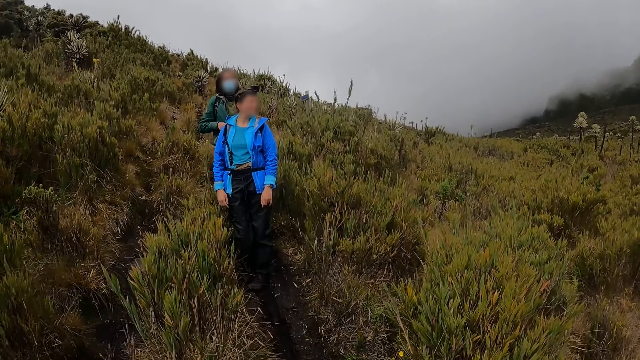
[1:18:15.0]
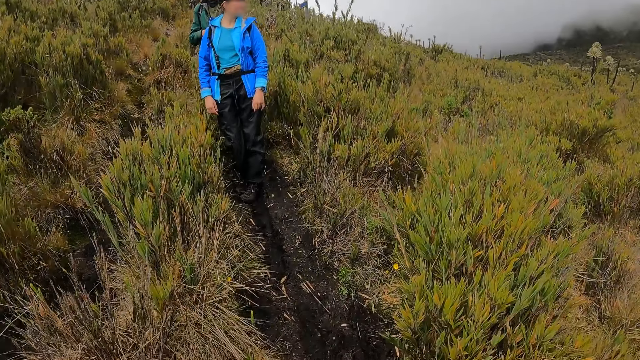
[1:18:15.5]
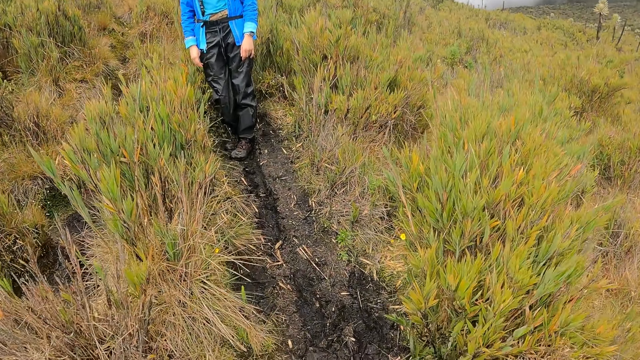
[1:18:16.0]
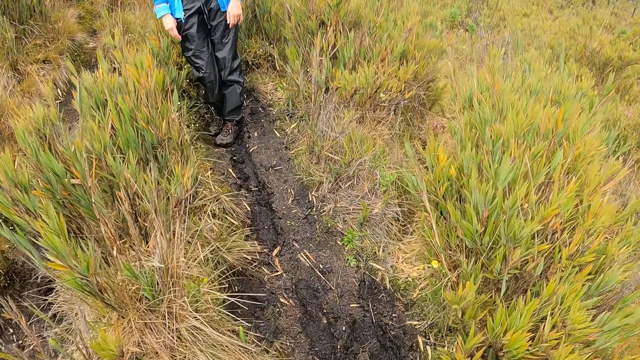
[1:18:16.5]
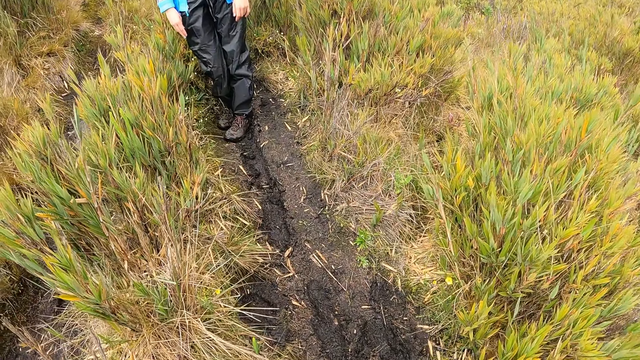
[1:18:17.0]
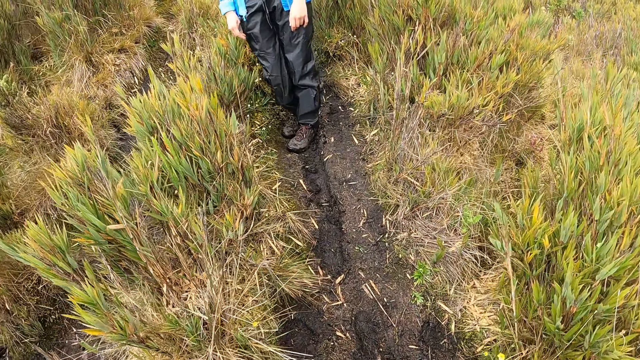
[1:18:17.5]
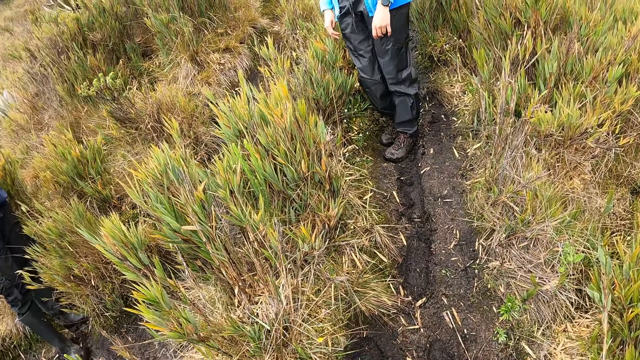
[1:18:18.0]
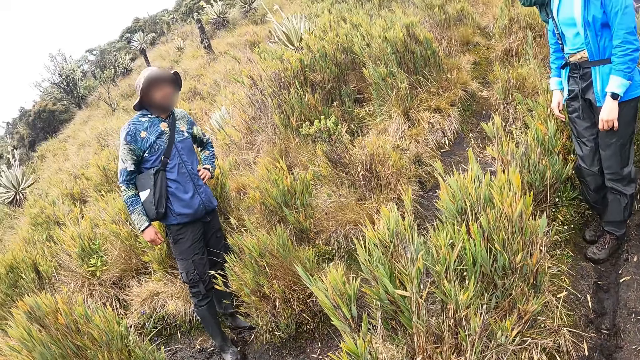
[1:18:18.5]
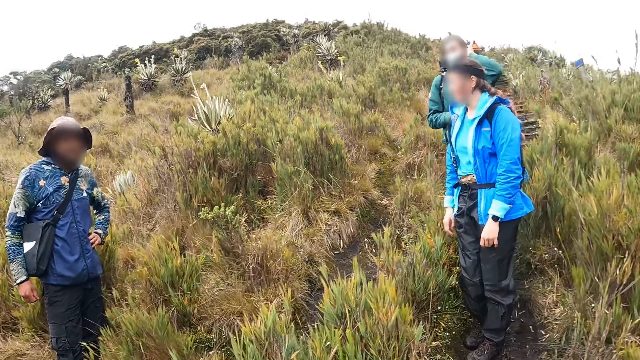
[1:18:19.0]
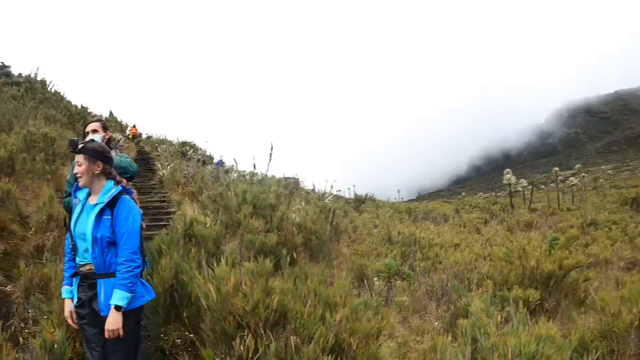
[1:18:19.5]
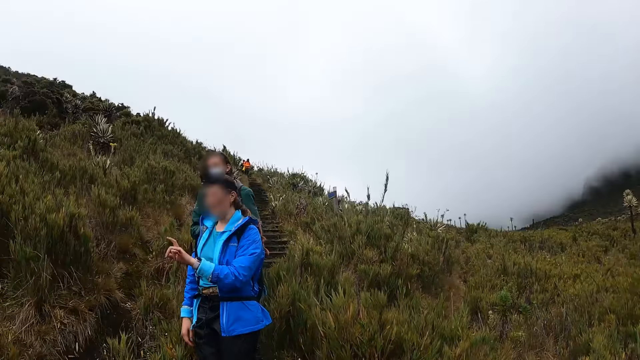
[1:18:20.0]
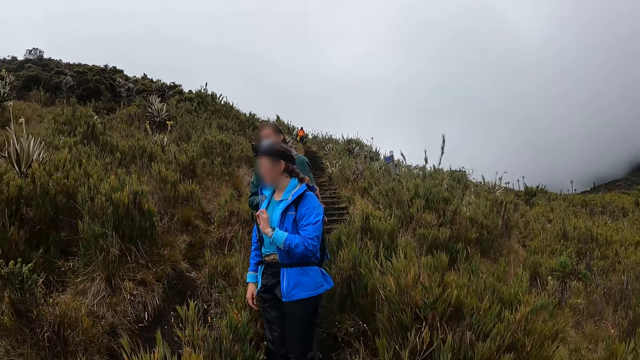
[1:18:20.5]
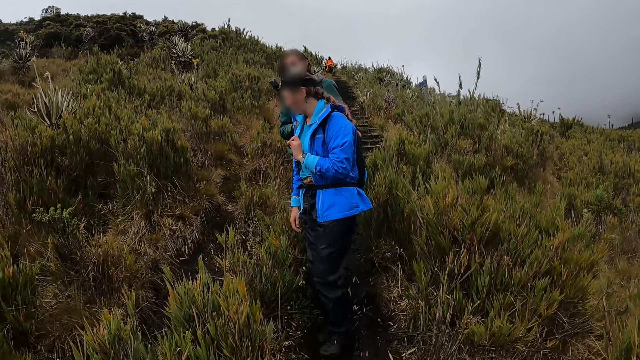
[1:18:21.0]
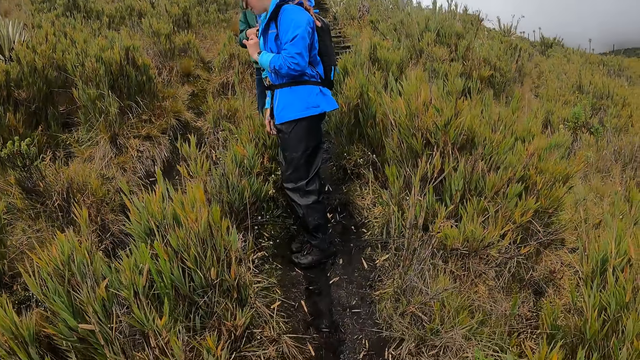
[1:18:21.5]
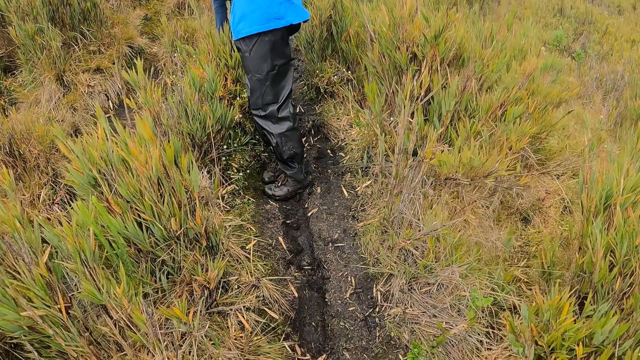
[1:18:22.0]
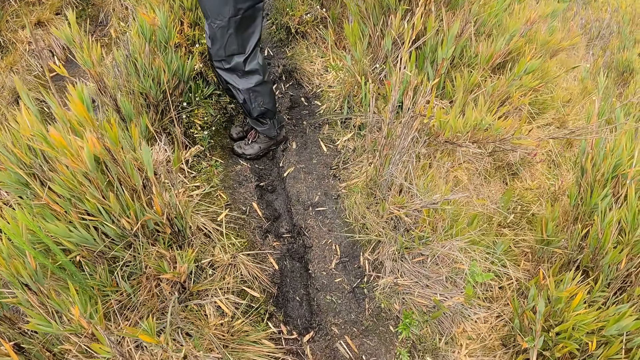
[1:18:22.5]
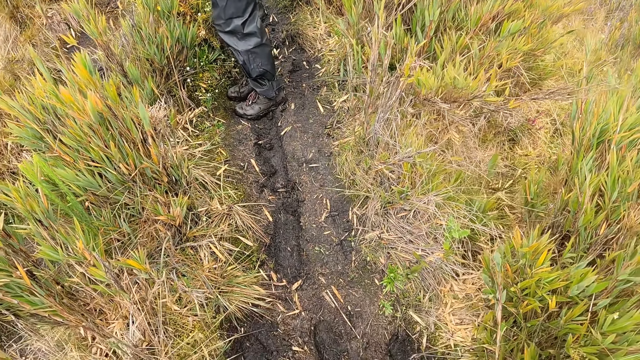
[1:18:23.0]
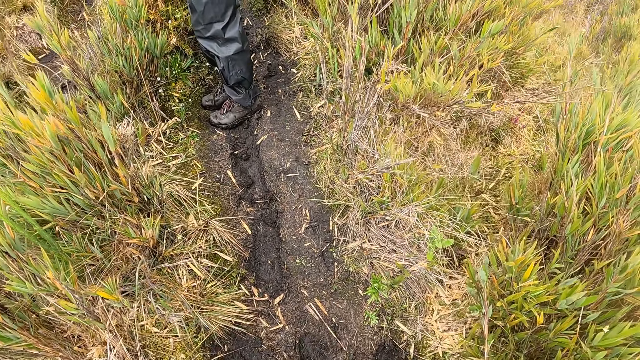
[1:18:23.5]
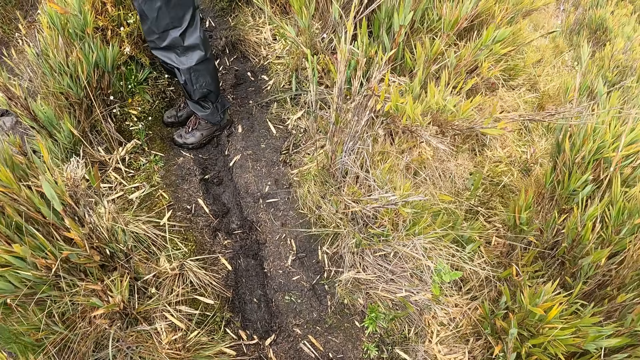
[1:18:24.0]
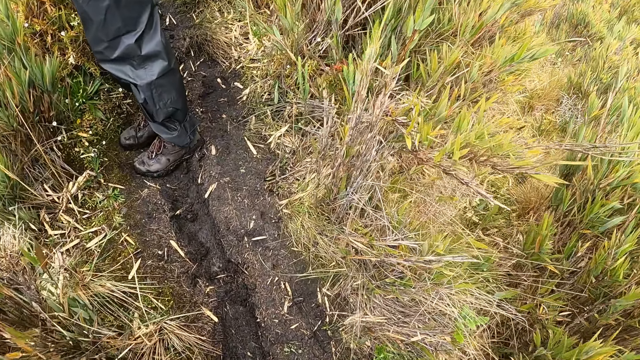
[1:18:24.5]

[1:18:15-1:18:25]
The camera wearer walks. They look at a man and look around. The woman gesticulates with her left hand. The camera wearer looks at the woman. The woman speaks to the man. The camera wearer walks.

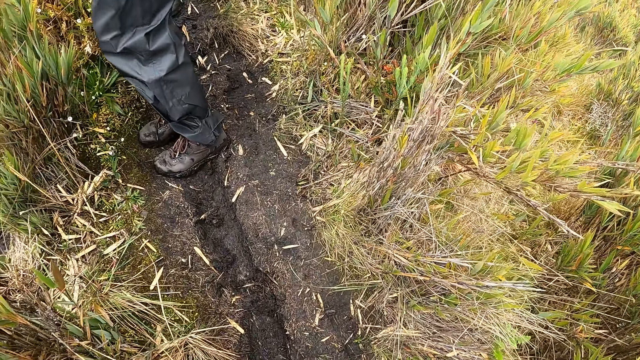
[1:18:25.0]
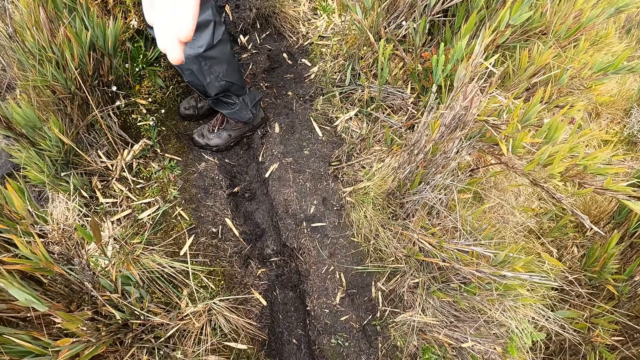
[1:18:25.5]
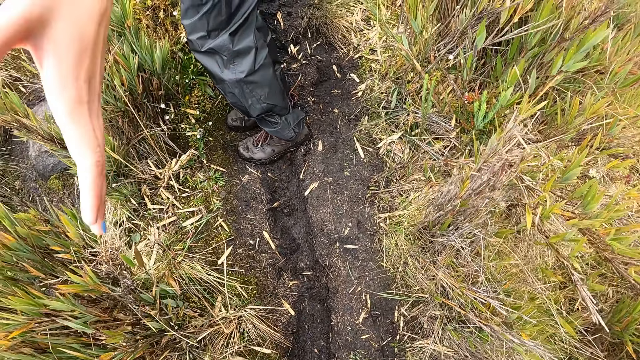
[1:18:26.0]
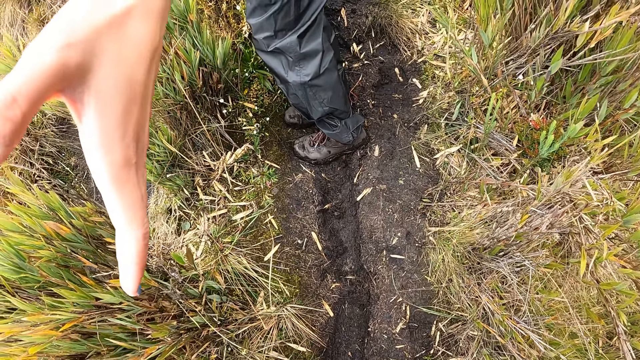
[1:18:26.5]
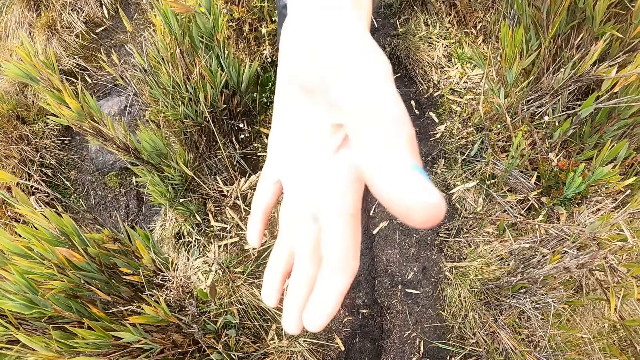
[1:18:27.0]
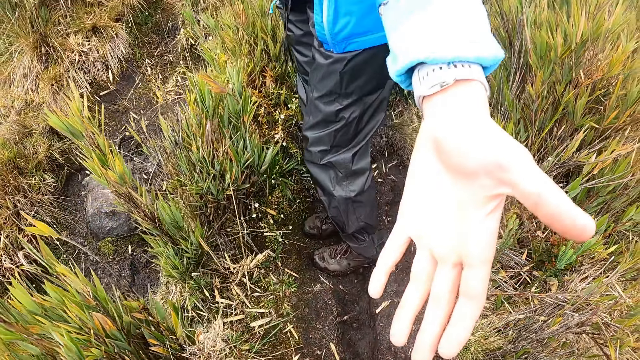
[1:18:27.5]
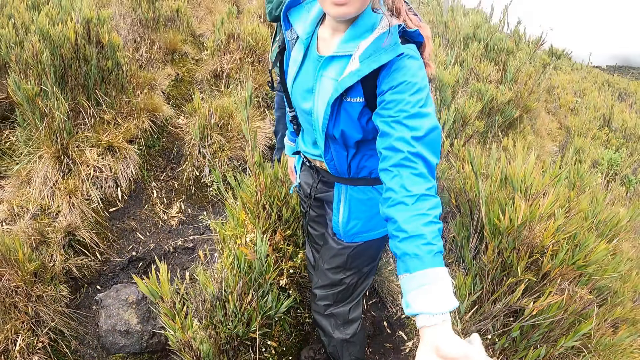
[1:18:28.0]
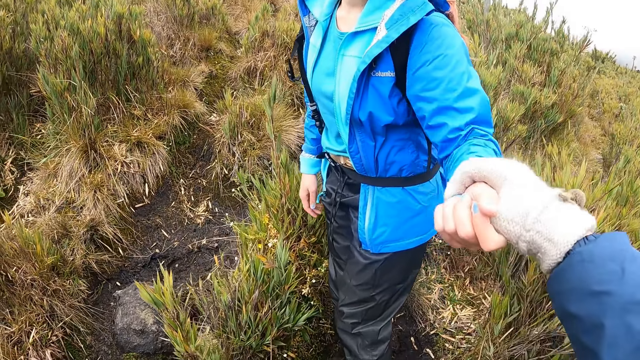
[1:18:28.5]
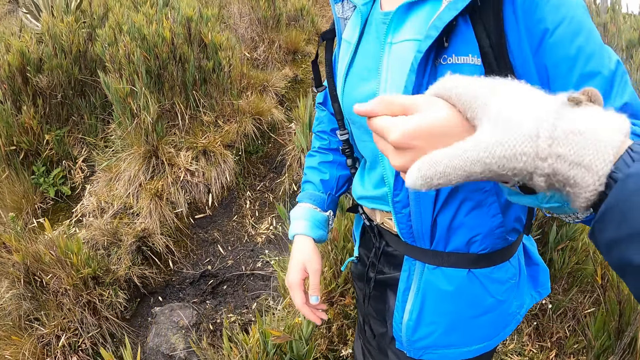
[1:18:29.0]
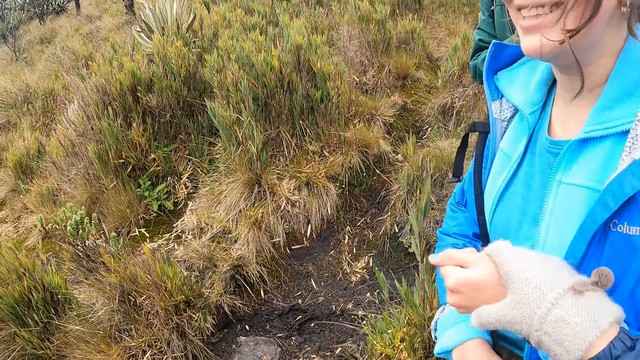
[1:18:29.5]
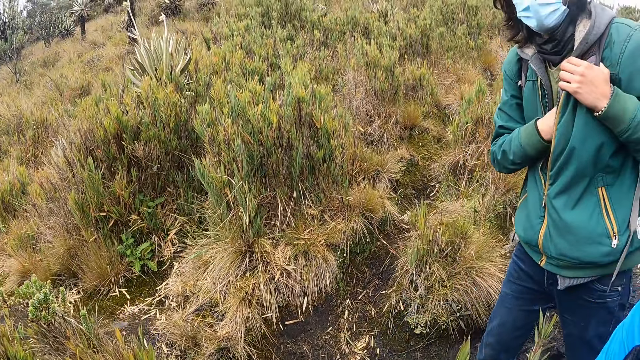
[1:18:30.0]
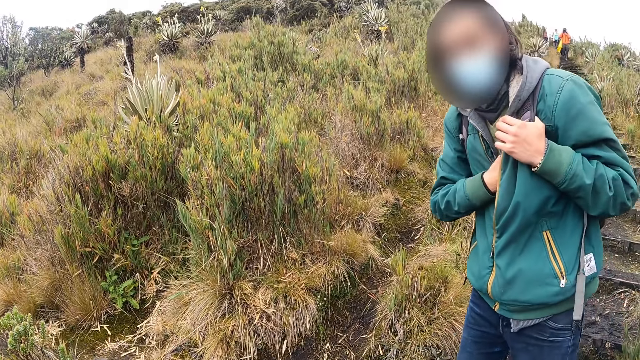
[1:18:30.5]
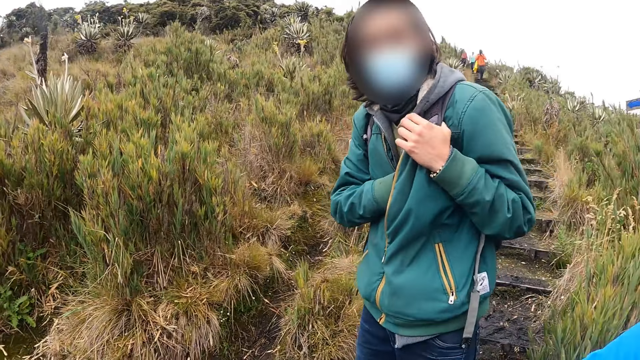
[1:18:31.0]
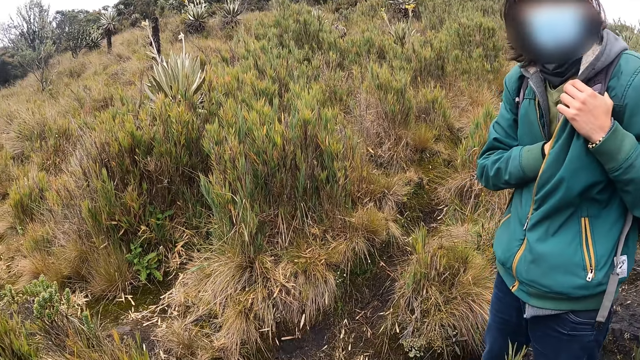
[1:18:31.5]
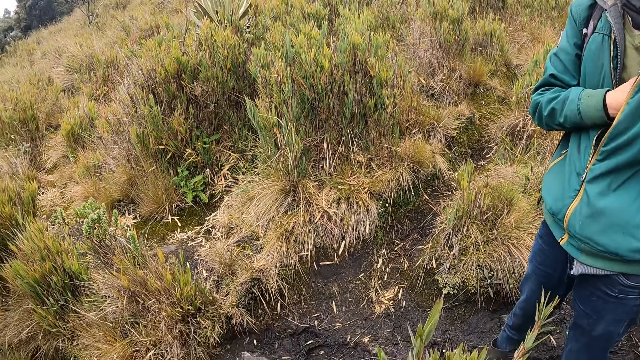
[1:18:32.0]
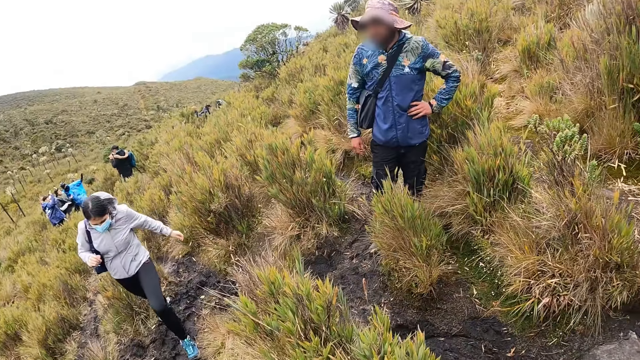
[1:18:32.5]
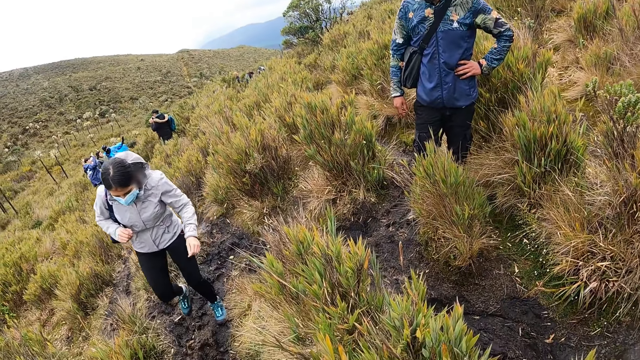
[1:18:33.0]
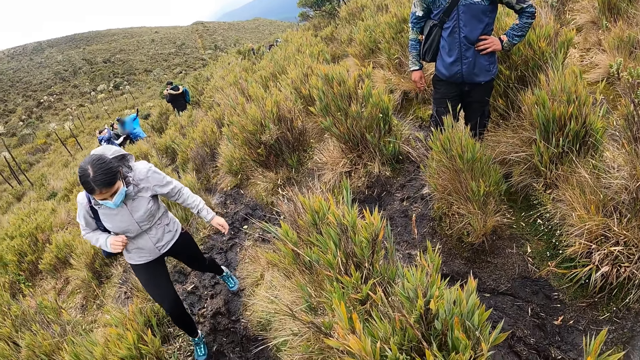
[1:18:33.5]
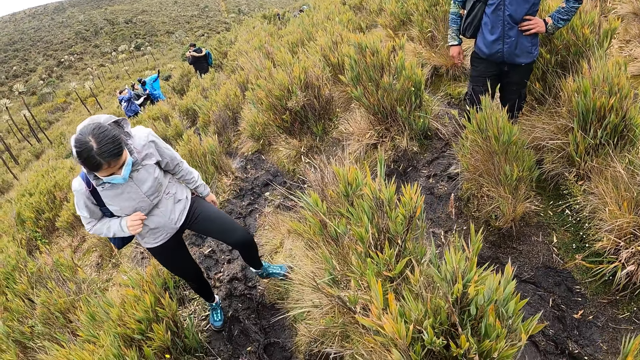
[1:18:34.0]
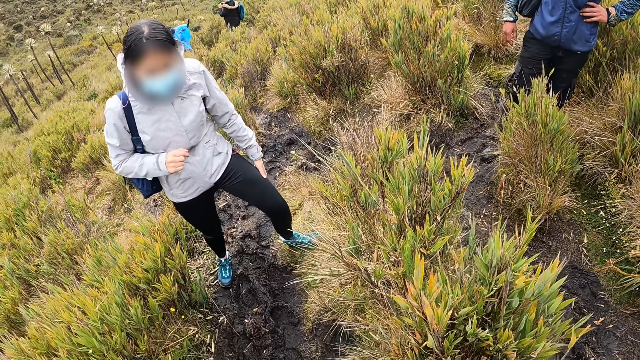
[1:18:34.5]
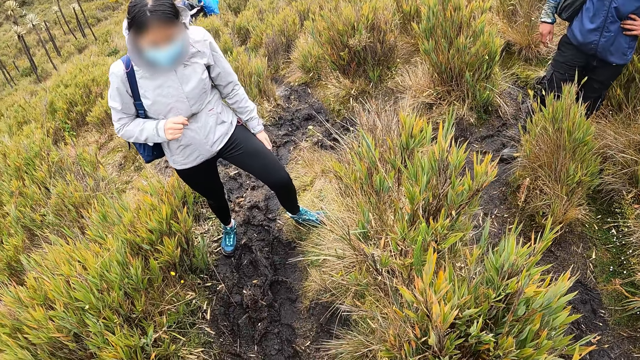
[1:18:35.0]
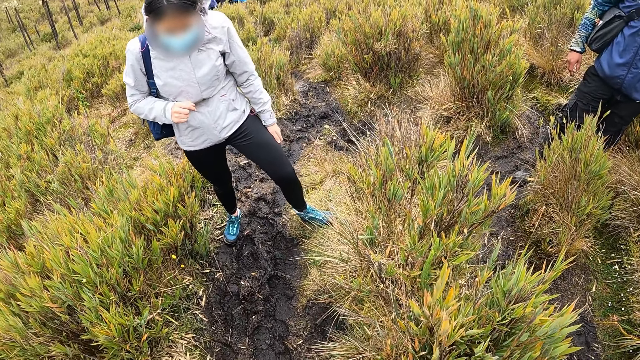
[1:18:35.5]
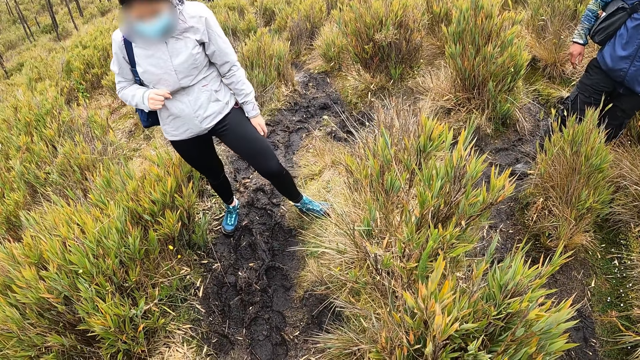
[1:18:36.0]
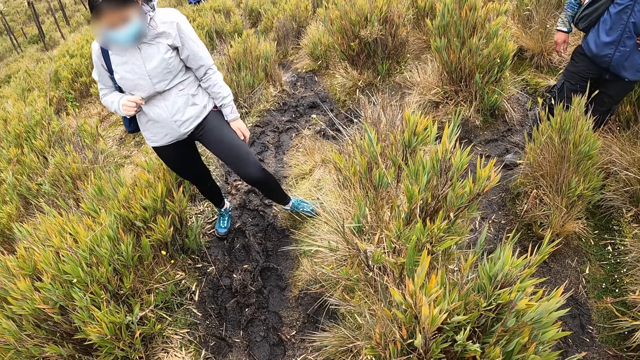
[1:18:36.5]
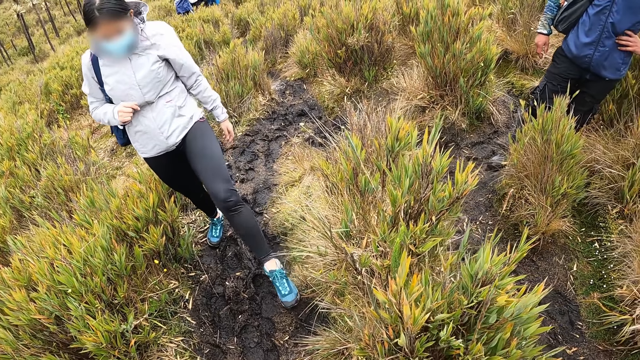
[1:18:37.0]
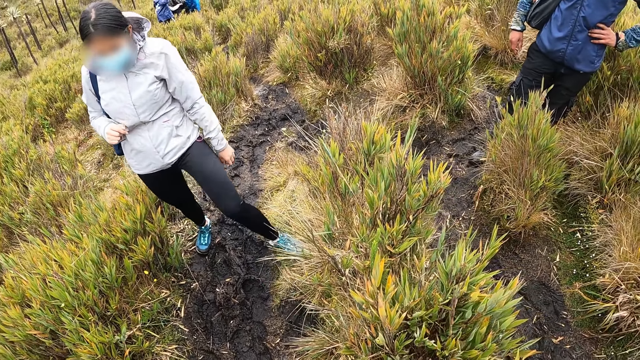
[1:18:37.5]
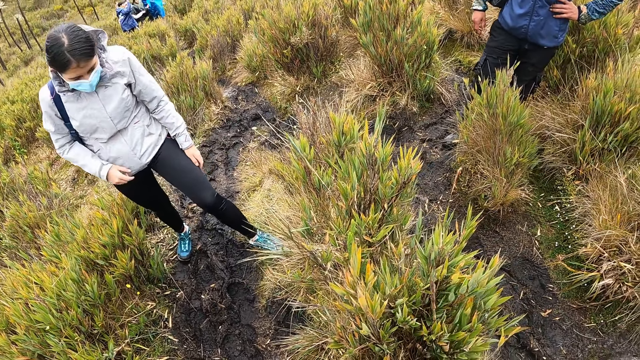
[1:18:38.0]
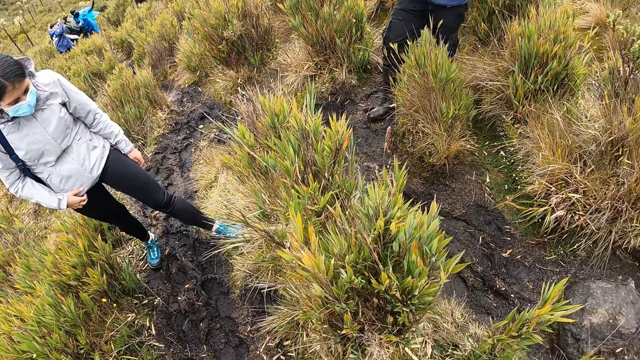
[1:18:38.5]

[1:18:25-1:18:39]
The woman stretches her left hand towards the camera wearer. The woman pulls the camera wearer's right hand with her left hand. The camera wearer holds the woman's hand. The man puts his right hand inside his cloth. Another man looks at the camera wearer. The camera wearer looks at the first man. They look at another woman. The other woman walks and stretches her left leg along the bush path.
